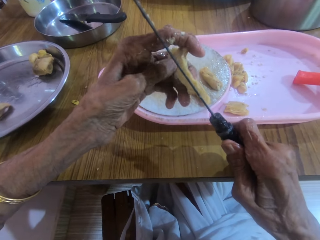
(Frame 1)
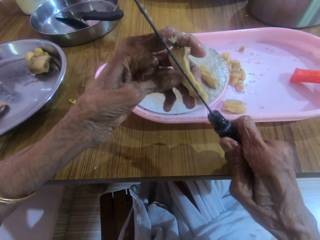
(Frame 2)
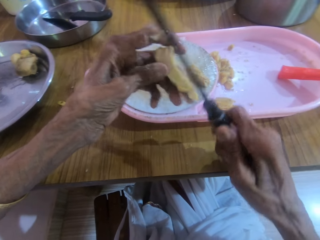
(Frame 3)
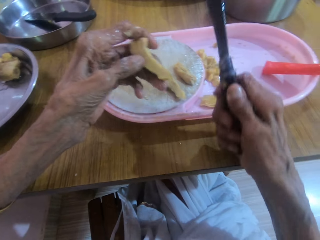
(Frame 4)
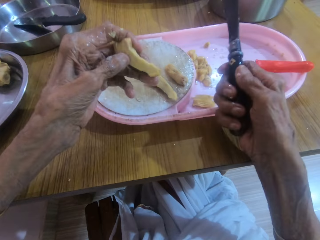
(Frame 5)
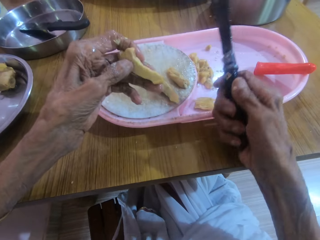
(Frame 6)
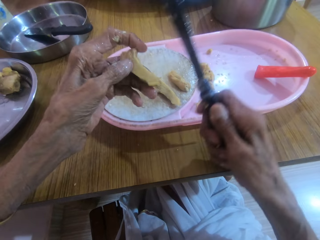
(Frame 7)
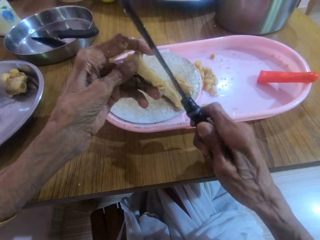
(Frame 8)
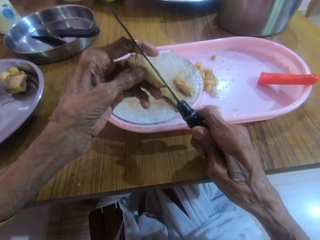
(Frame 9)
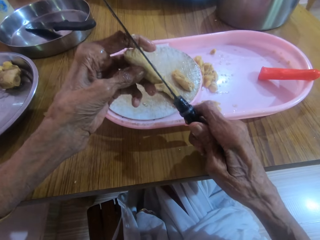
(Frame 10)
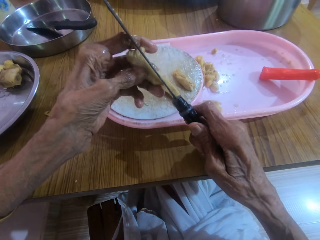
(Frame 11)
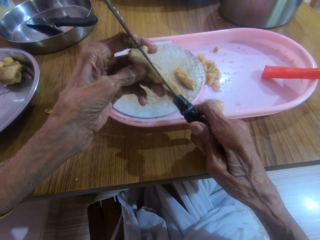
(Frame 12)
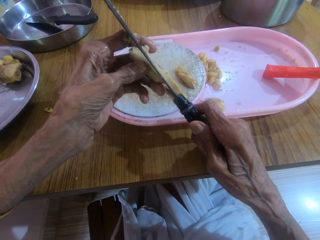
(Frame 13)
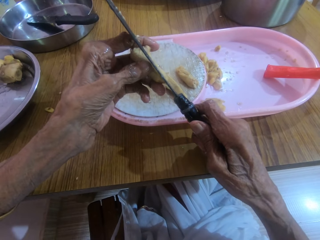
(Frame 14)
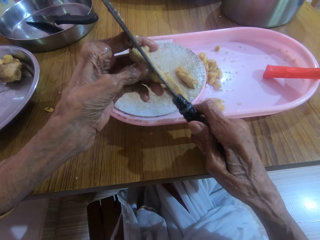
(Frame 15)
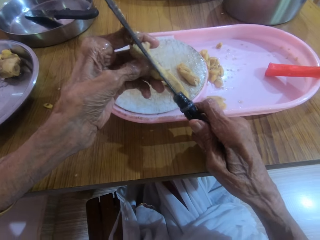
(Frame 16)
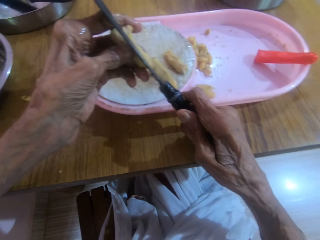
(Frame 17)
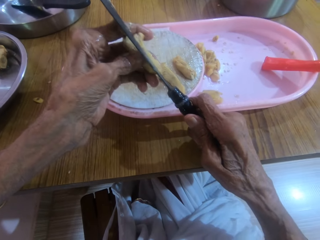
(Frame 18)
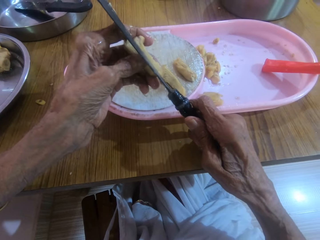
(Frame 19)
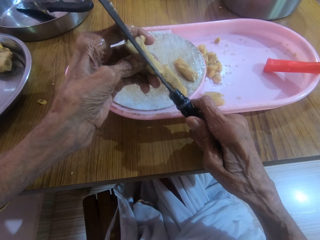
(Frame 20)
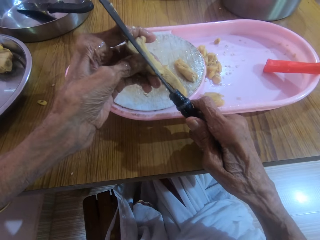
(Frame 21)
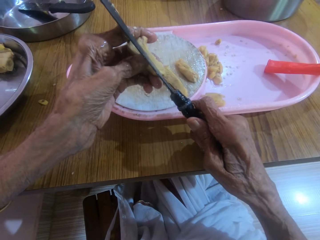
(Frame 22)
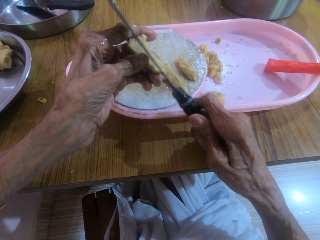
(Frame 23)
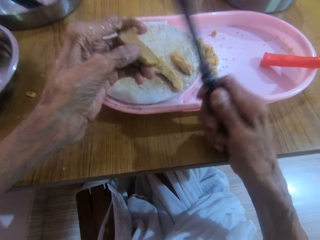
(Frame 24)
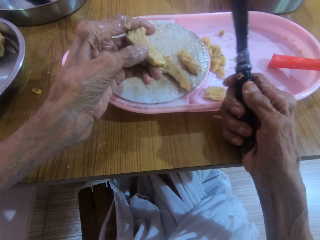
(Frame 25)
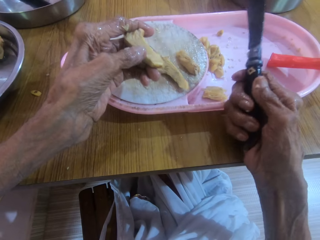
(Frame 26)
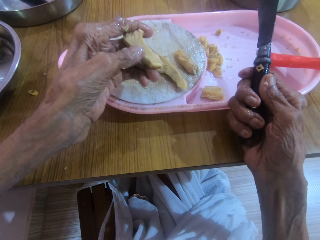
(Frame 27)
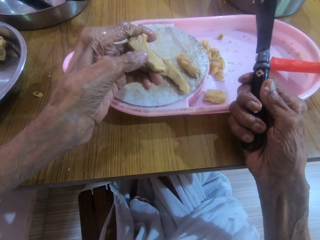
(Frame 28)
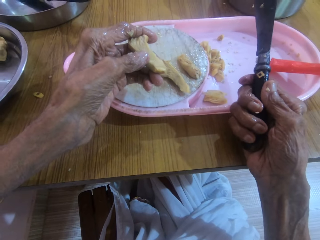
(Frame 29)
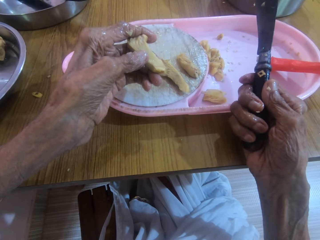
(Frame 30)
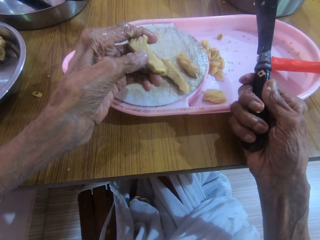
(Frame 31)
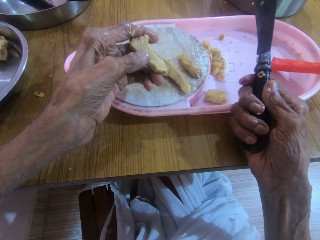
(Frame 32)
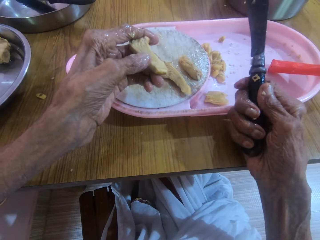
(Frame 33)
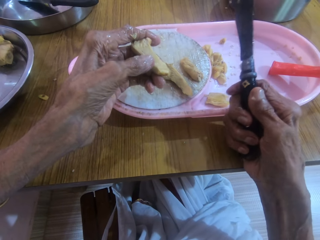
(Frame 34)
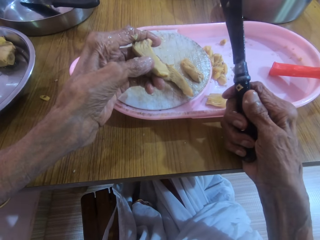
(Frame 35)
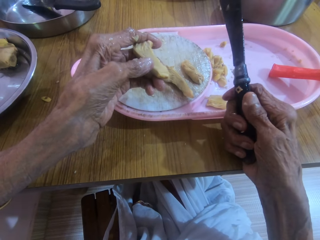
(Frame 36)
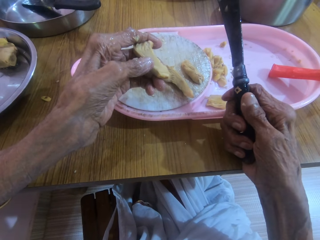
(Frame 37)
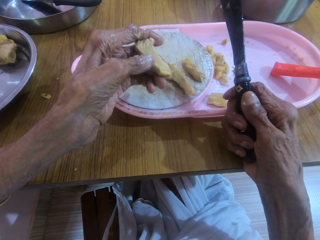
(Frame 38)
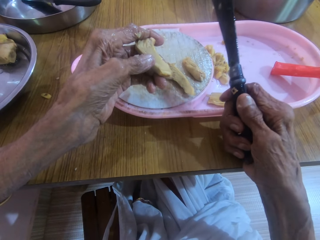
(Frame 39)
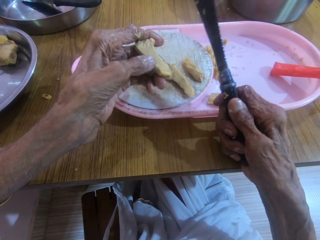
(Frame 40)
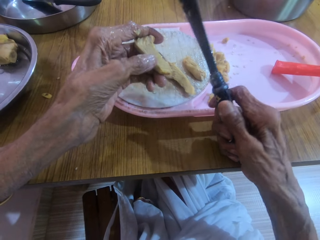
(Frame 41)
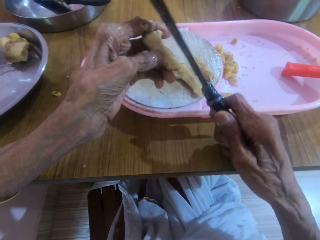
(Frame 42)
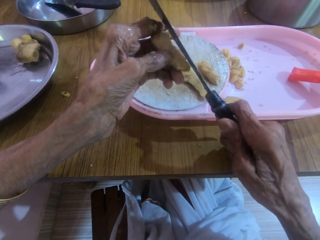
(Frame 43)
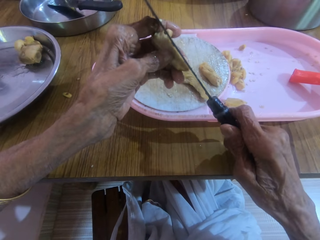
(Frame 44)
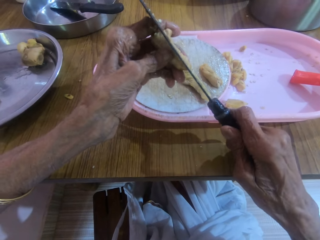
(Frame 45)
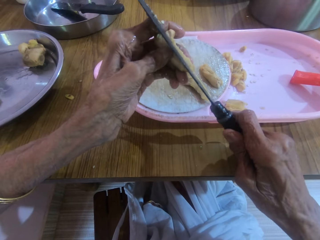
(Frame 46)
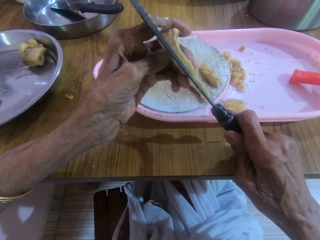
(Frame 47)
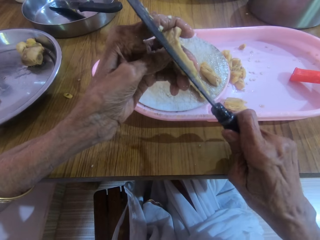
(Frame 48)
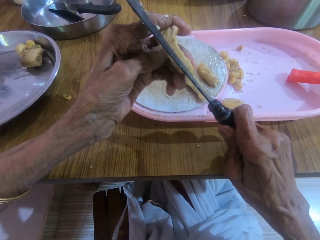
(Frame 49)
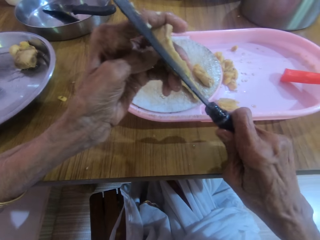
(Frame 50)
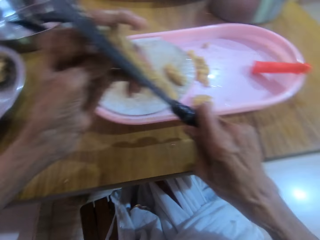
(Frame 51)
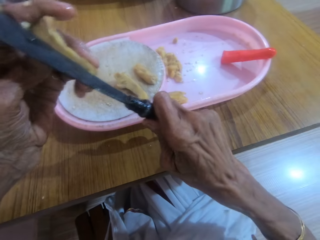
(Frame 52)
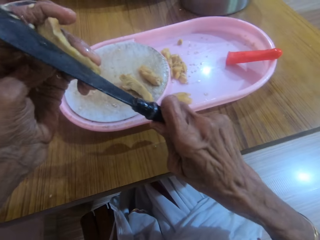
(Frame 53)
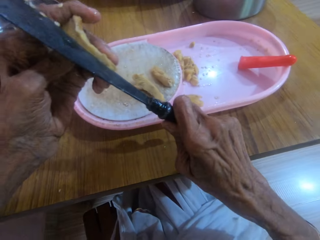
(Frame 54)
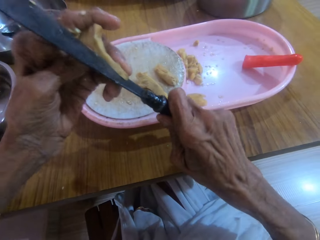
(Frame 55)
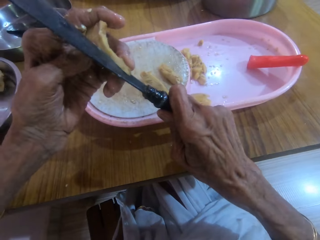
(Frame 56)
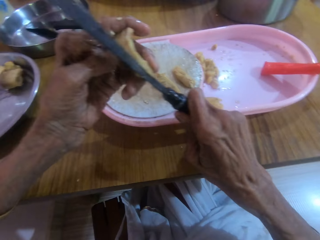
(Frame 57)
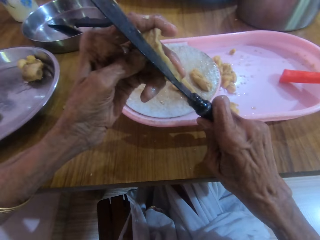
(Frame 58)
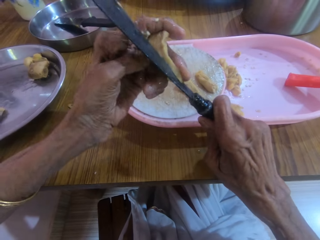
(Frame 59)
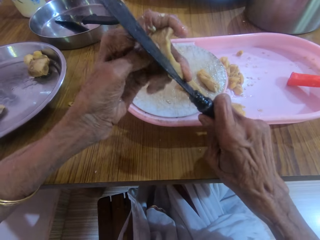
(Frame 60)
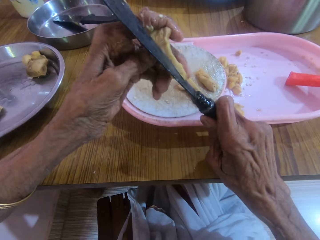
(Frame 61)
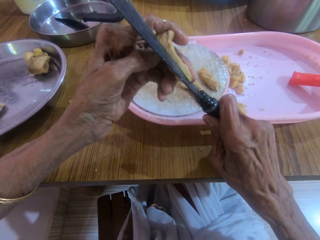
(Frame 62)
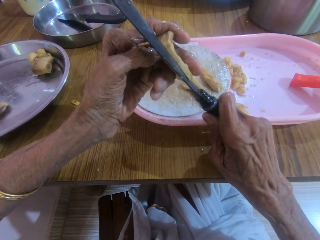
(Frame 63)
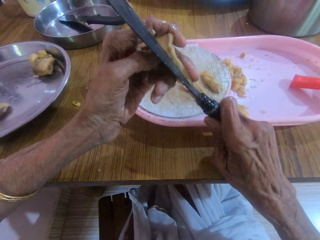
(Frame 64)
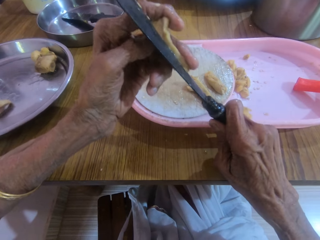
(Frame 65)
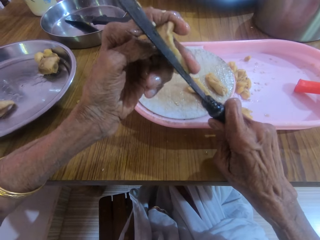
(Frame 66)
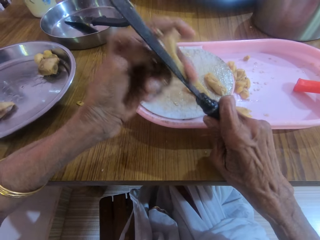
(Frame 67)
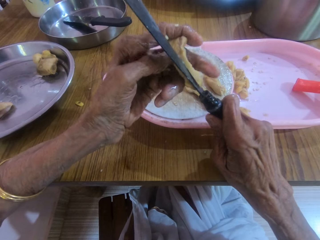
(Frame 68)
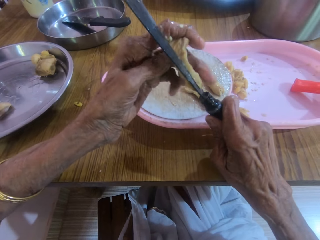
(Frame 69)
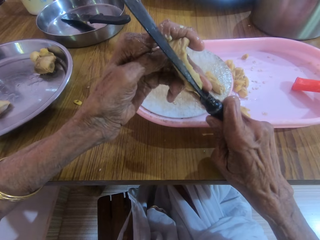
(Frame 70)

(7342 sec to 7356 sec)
The camera wearer makes gestures with the right hand. They cut something in the hand. They slice the garlic in the left hand with the knife in the right hand.

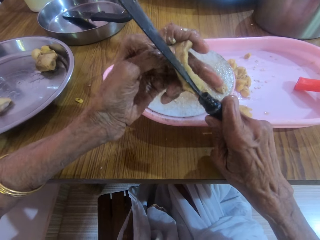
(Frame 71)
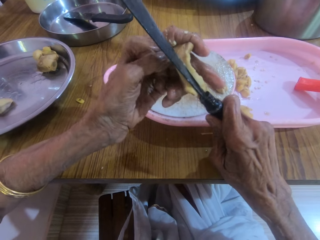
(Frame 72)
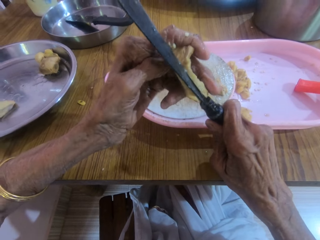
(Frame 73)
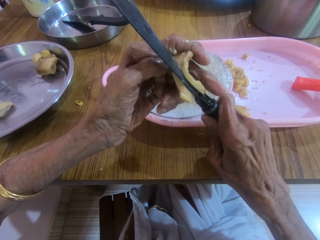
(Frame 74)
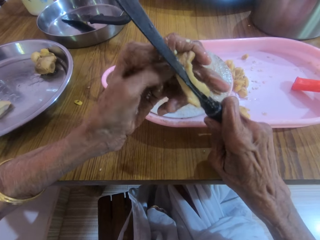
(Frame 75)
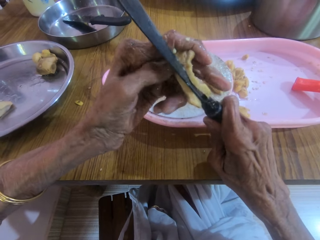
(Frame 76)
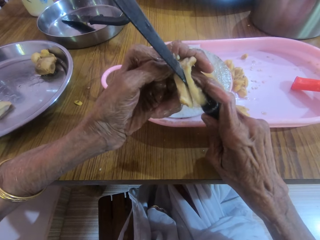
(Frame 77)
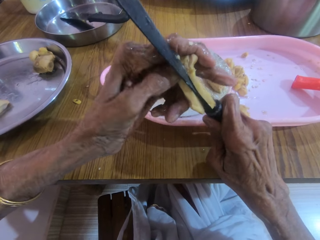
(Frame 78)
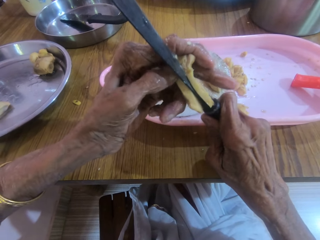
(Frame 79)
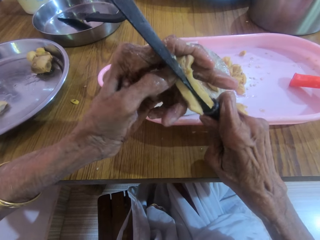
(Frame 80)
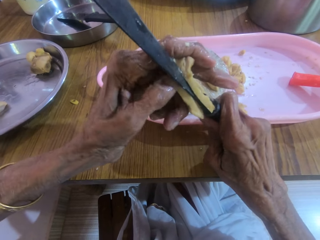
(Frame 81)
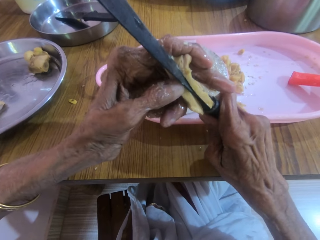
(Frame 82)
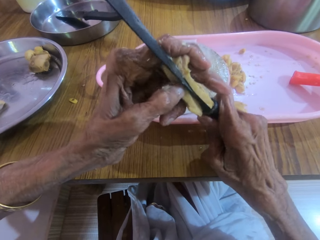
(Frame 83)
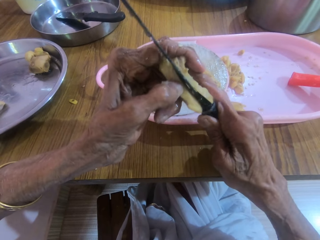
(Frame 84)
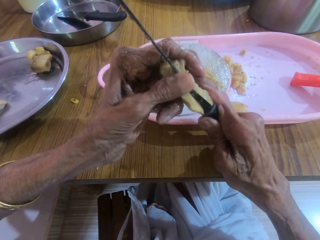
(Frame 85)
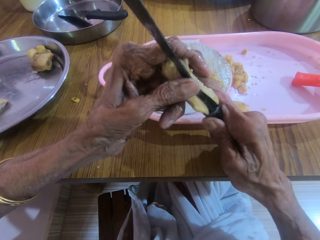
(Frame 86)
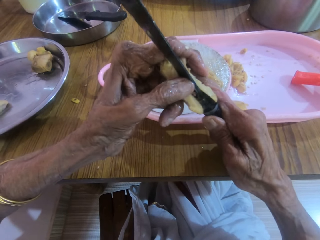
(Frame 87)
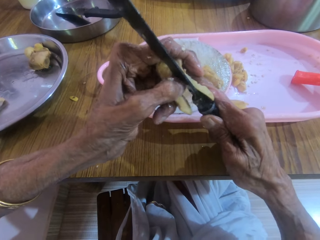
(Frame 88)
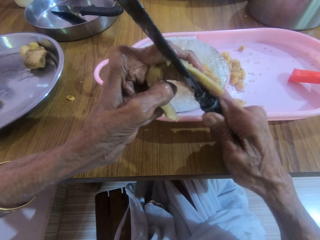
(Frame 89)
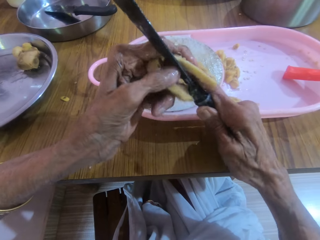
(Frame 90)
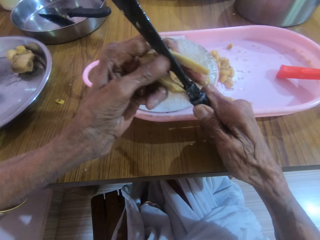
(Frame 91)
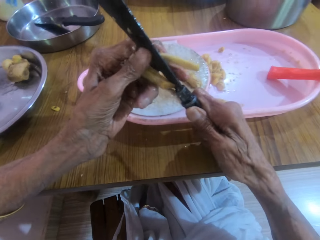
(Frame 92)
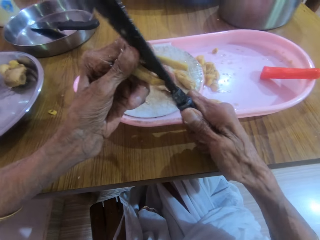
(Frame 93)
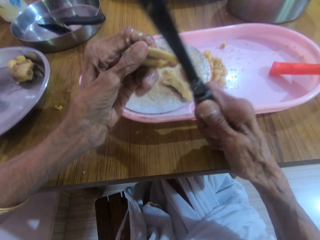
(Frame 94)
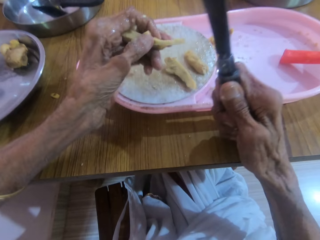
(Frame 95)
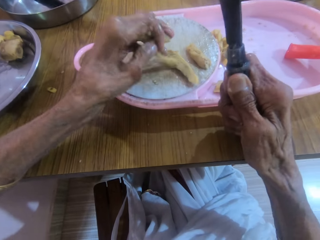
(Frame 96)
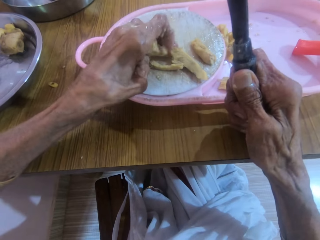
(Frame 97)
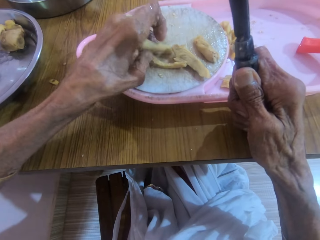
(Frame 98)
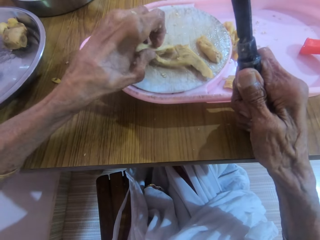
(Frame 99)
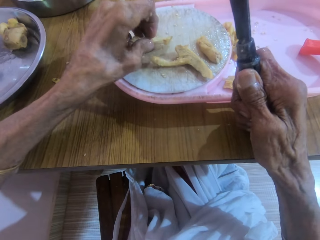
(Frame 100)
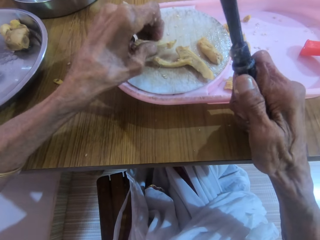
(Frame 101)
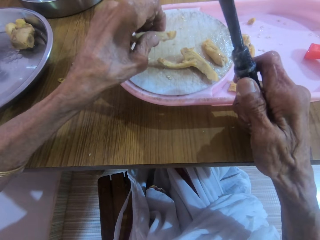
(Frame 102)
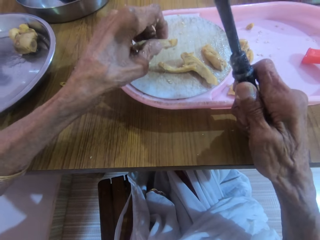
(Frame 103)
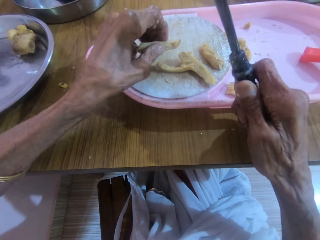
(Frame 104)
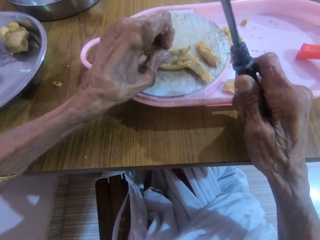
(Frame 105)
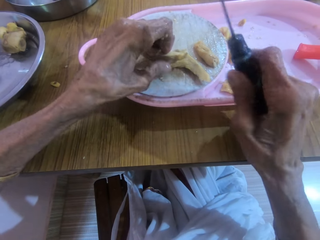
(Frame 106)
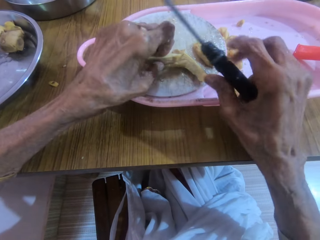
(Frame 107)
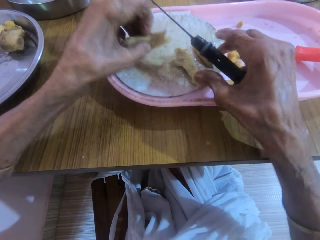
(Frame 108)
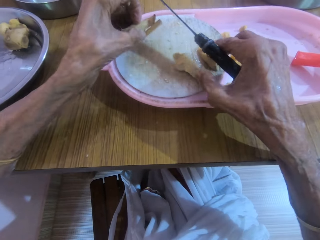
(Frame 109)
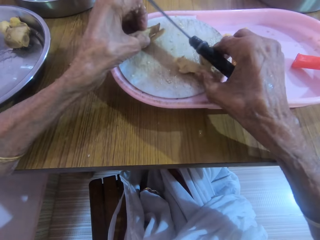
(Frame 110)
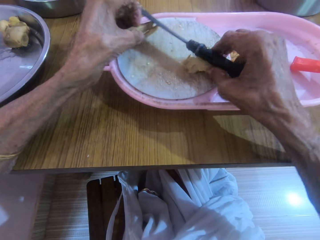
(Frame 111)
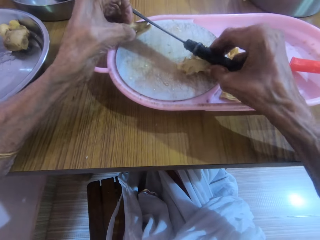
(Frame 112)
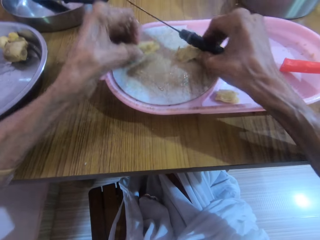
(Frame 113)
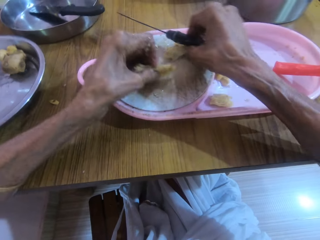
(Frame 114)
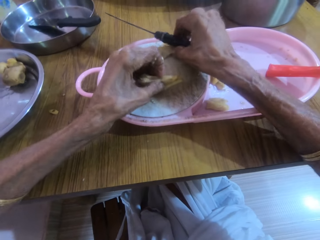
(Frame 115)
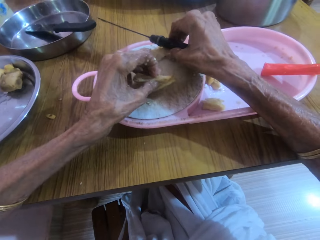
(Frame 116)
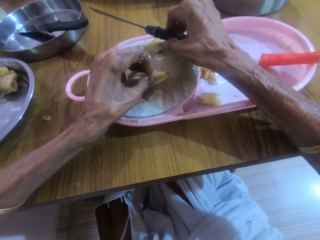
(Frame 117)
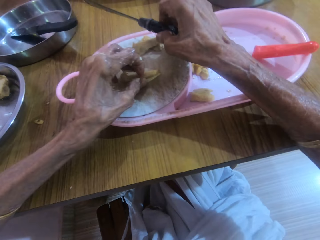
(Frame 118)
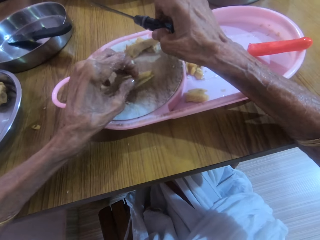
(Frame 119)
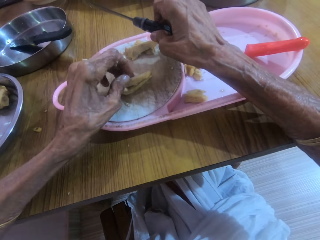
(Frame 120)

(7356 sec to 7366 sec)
The camera wearer drops the piece of garlic or ginger in the left hand on the cutting board. They move pieces of garlic on the cutting board with both hands.
